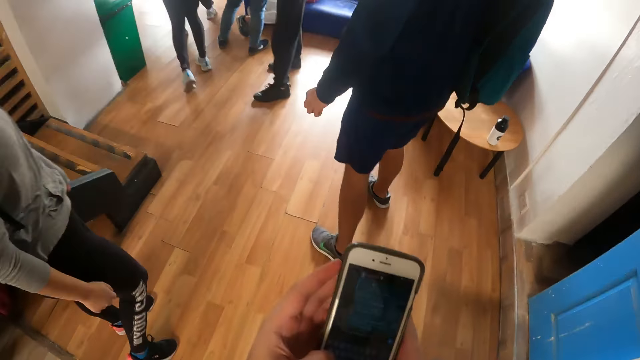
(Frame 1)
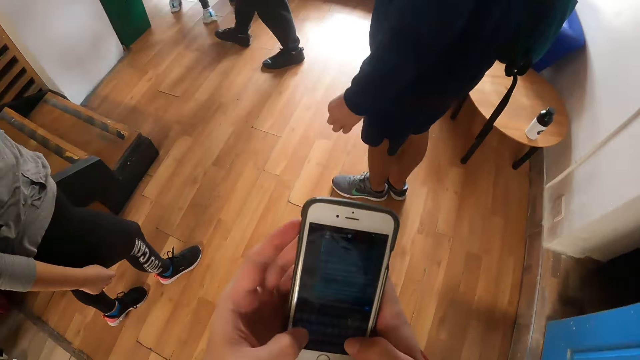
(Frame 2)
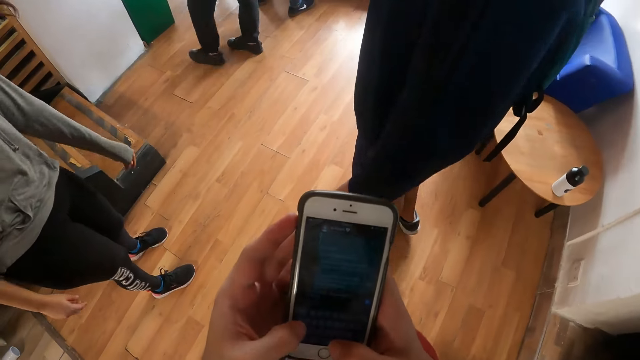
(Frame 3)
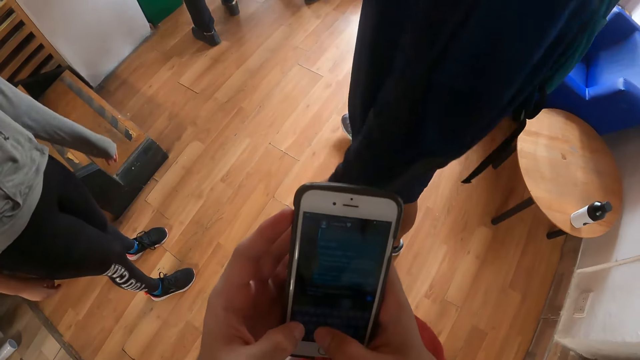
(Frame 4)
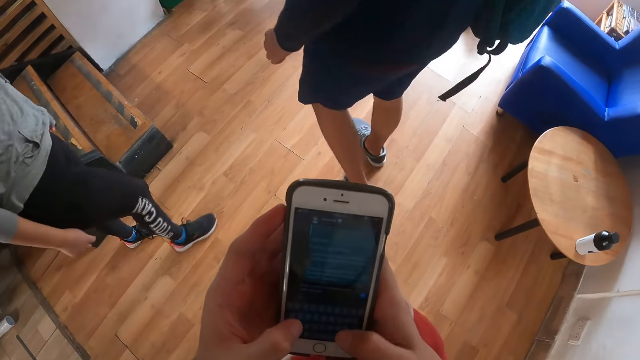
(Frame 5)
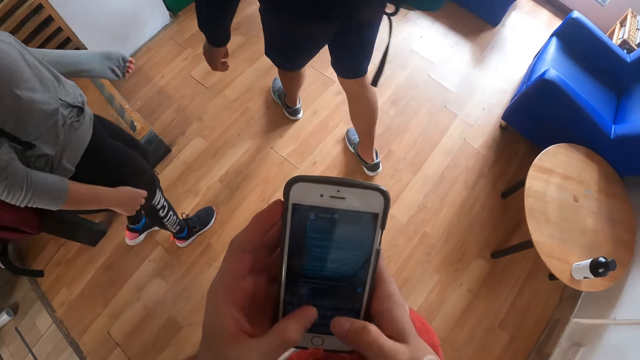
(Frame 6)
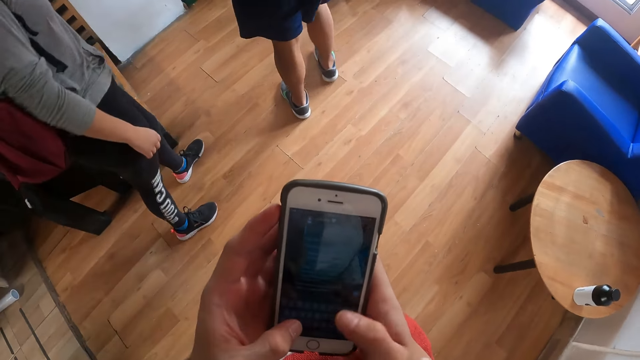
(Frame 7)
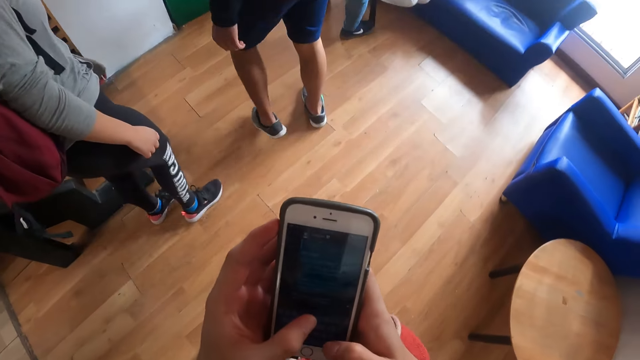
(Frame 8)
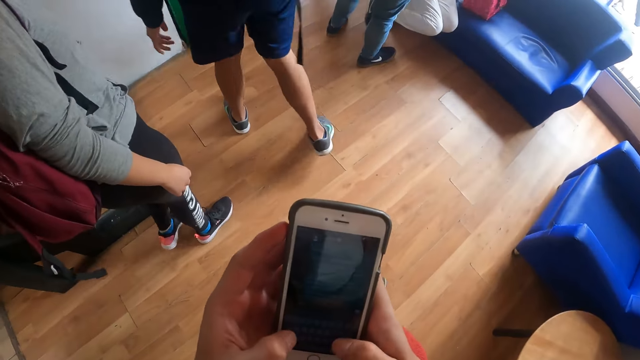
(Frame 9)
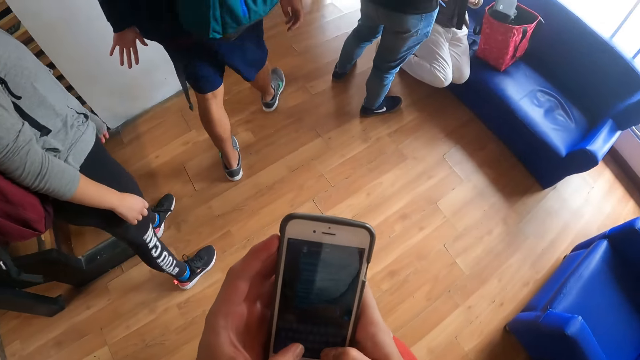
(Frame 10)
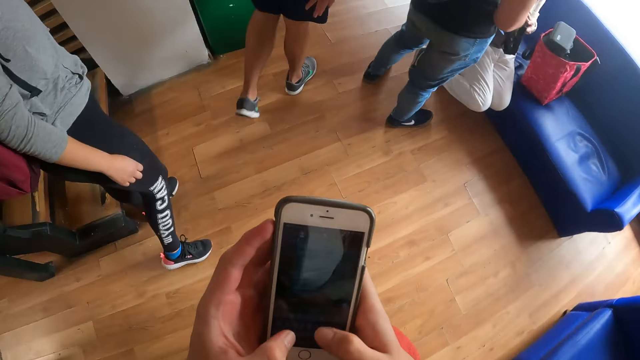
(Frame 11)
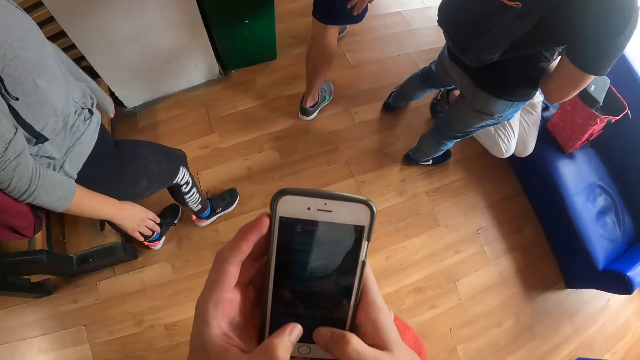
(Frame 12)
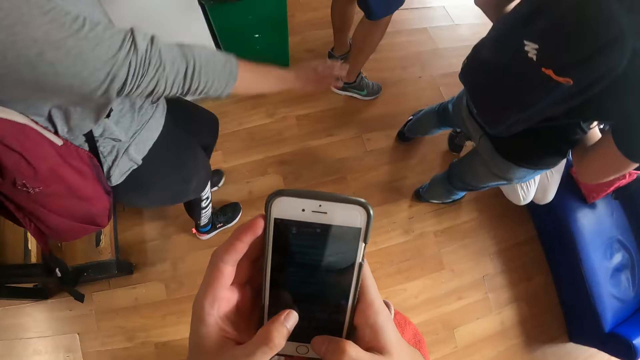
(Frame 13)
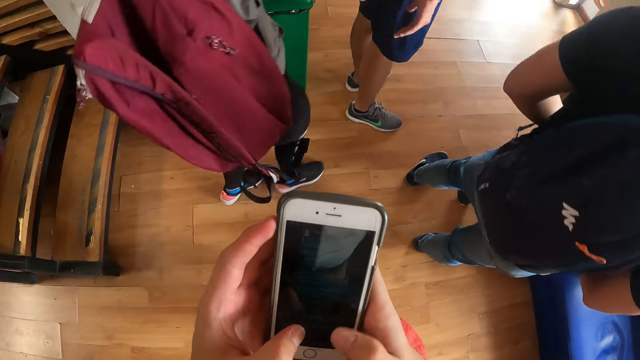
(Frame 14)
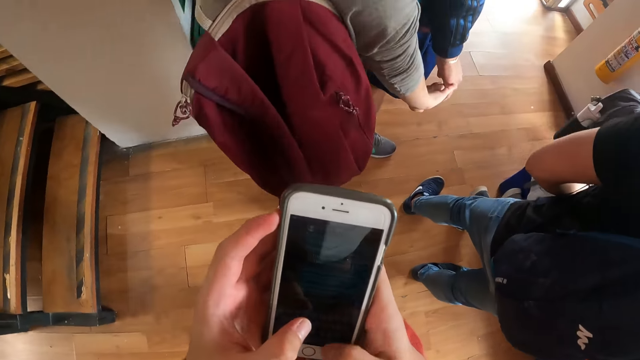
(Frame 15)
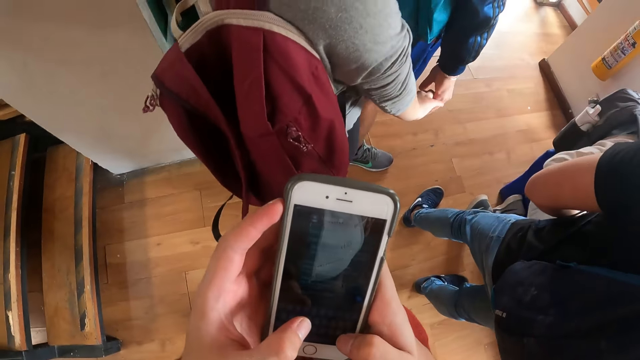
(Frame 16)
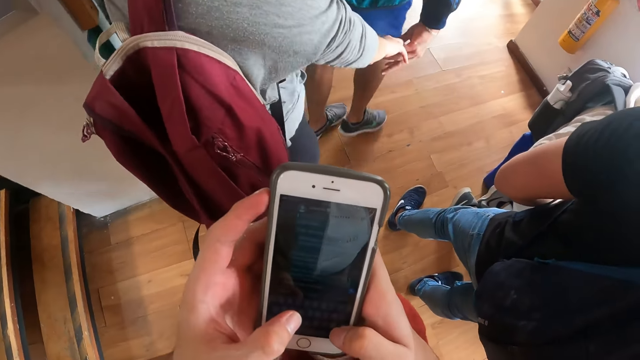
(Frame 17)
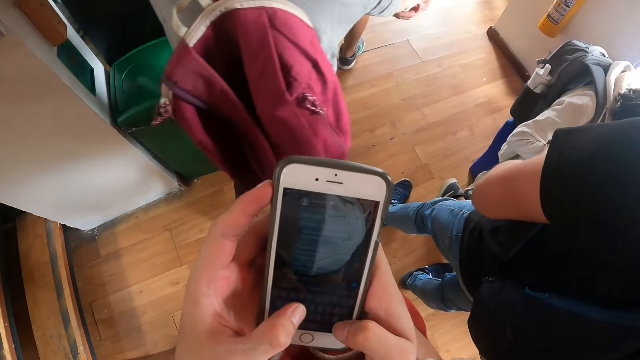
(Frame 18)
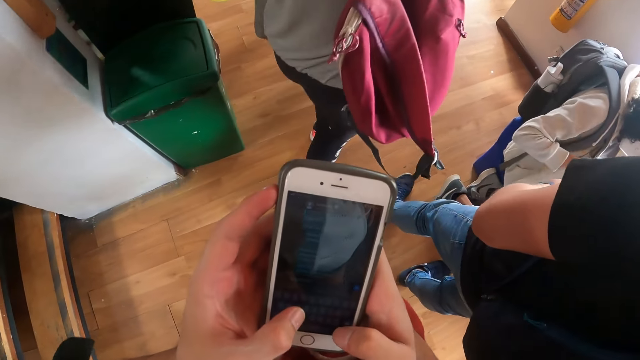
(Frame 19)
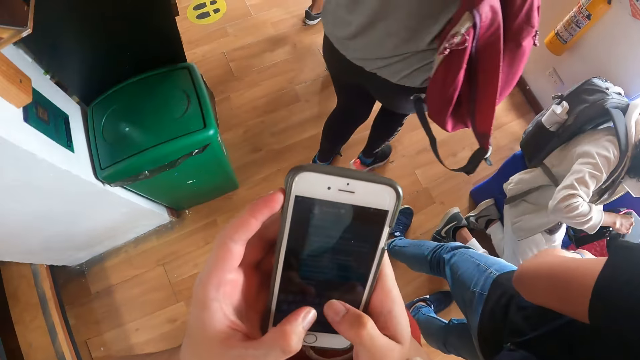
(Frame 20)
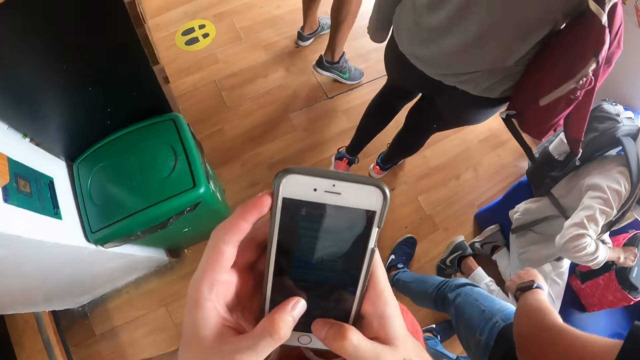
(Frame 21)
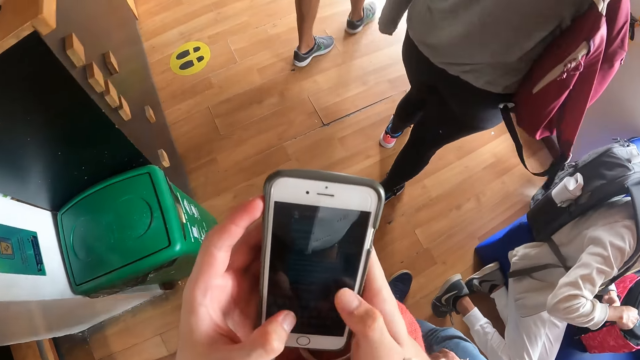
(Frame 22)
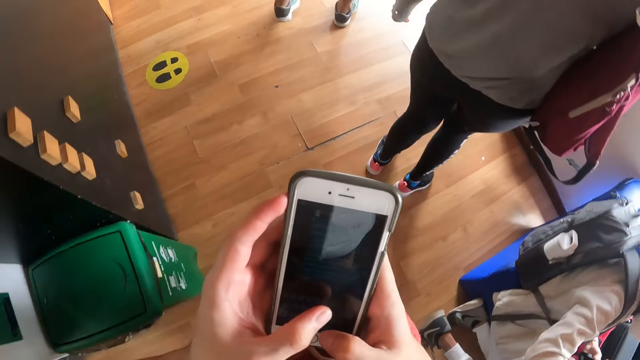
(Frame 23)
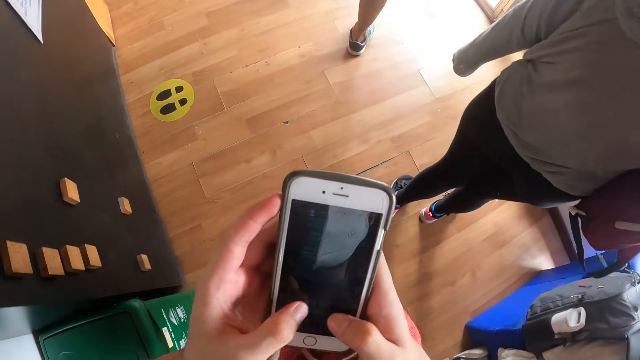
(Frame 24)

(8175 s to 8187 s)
A woman walks around. The camera wearer uses the phone. The woman moves the hands. A man moves the hands. The camera wearer uses the phone.

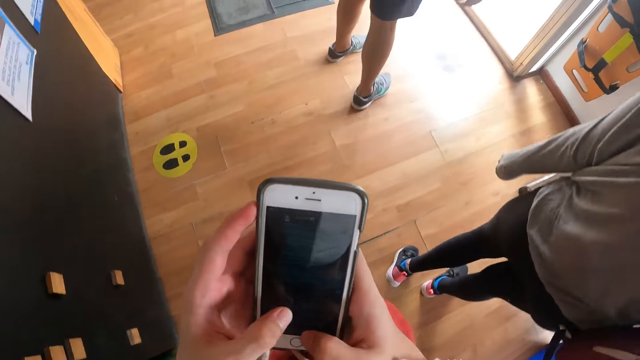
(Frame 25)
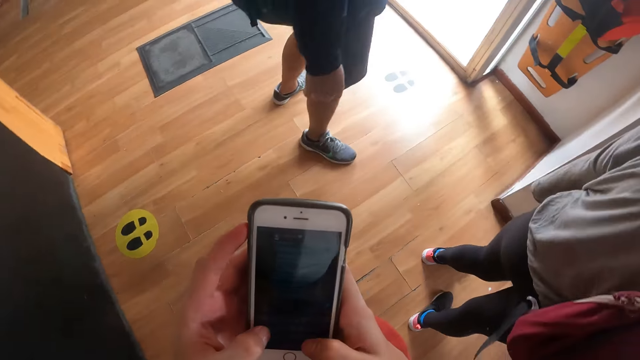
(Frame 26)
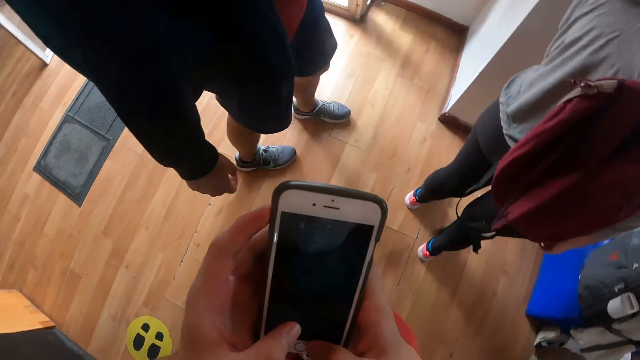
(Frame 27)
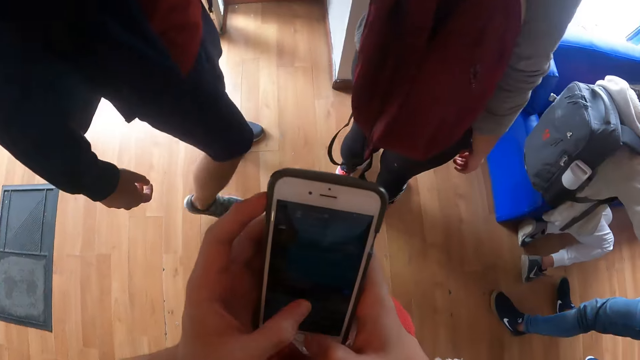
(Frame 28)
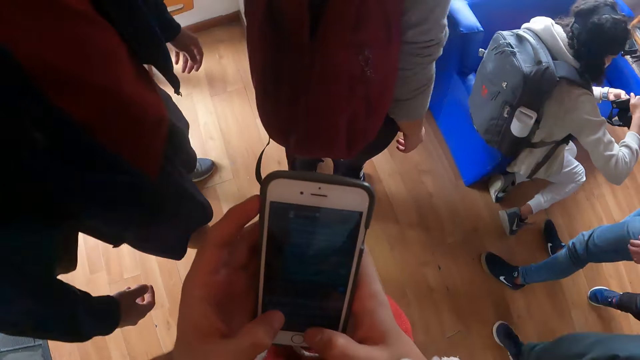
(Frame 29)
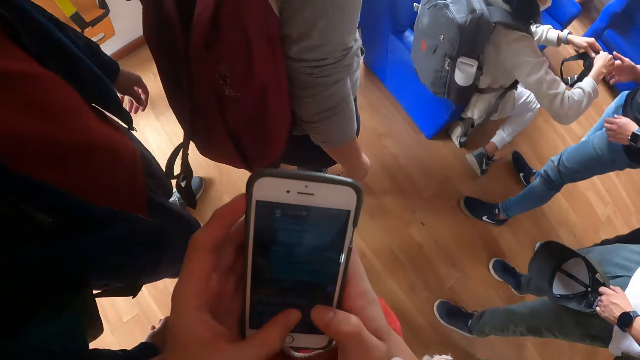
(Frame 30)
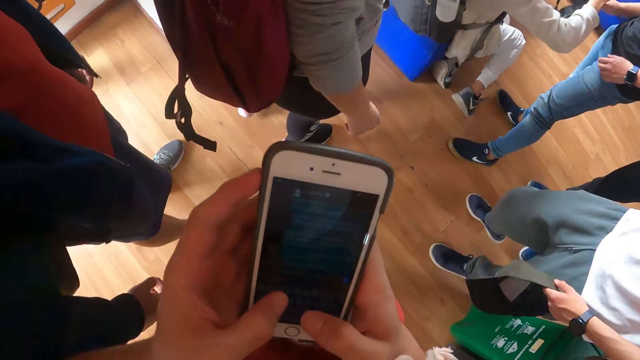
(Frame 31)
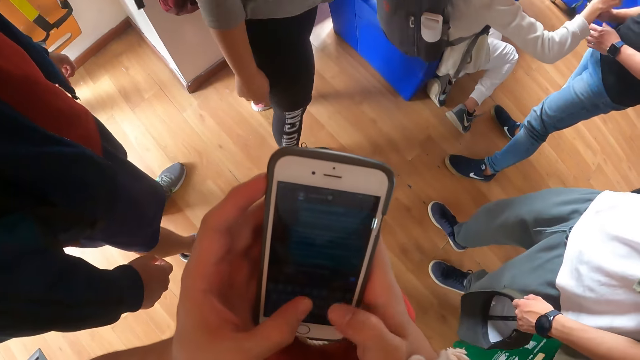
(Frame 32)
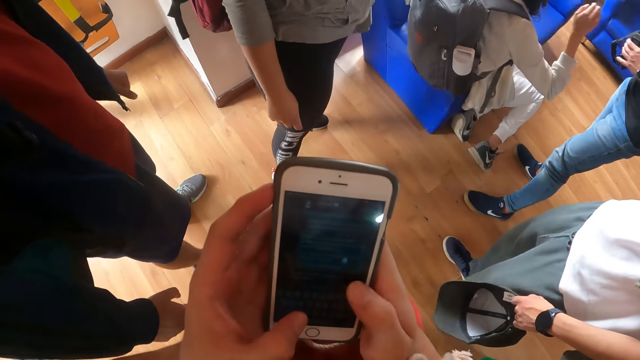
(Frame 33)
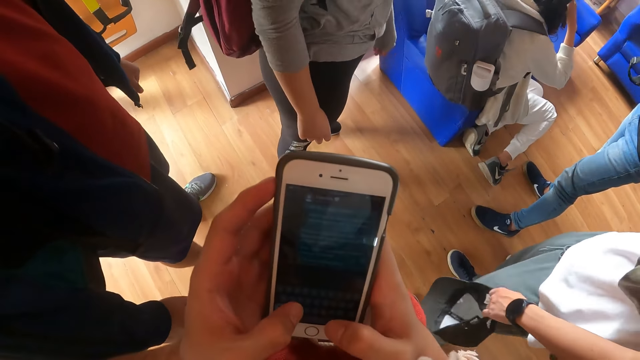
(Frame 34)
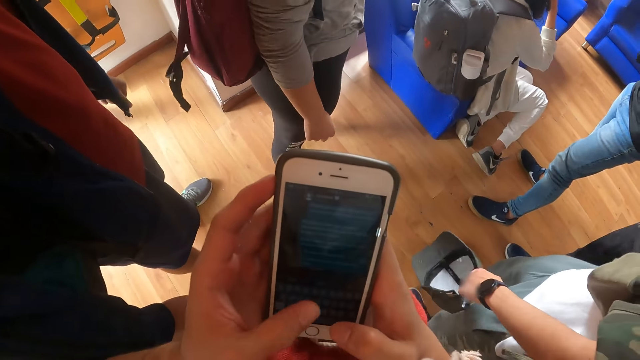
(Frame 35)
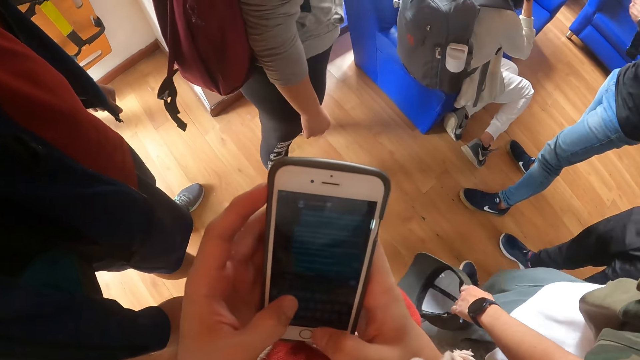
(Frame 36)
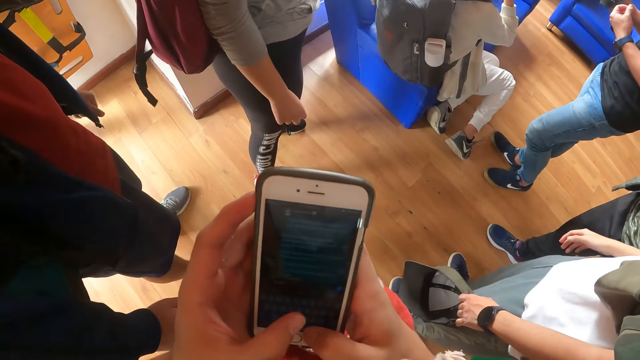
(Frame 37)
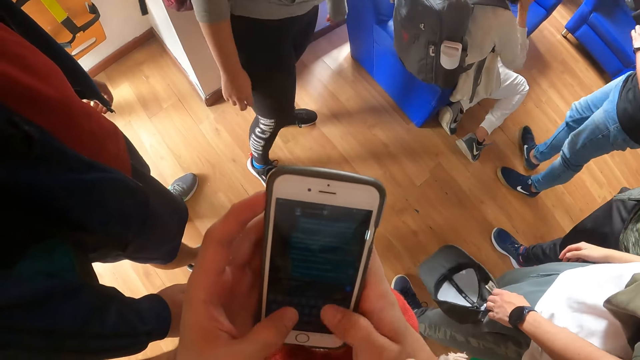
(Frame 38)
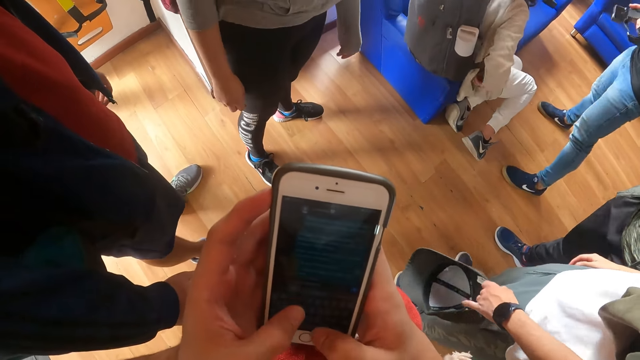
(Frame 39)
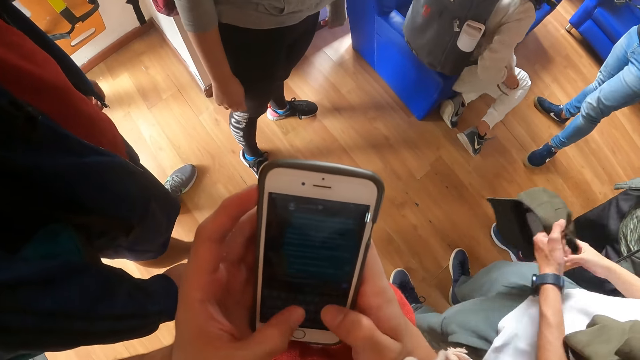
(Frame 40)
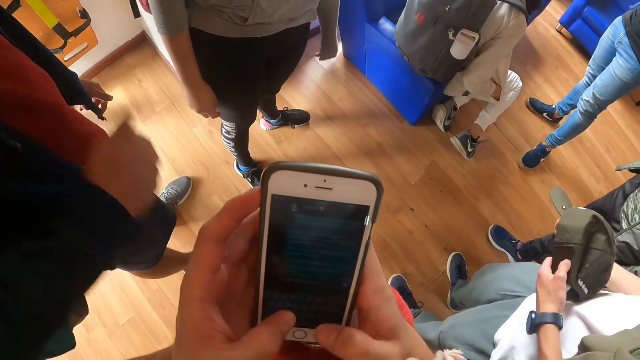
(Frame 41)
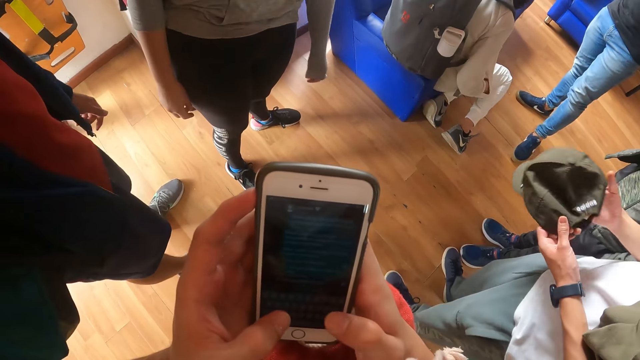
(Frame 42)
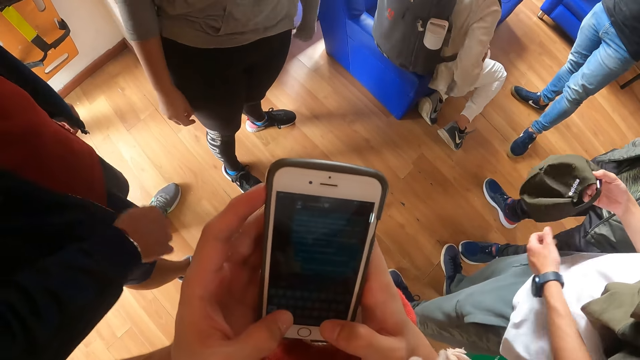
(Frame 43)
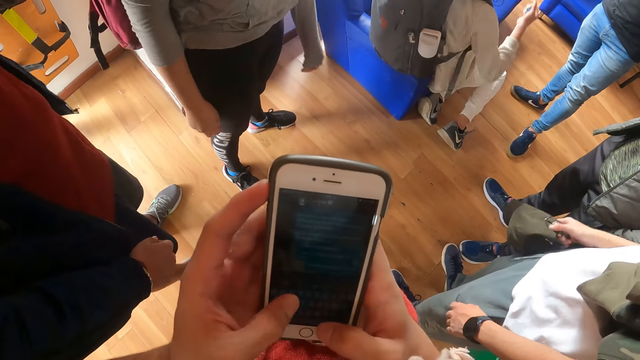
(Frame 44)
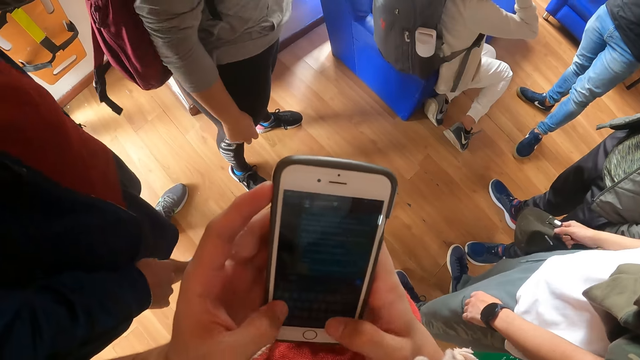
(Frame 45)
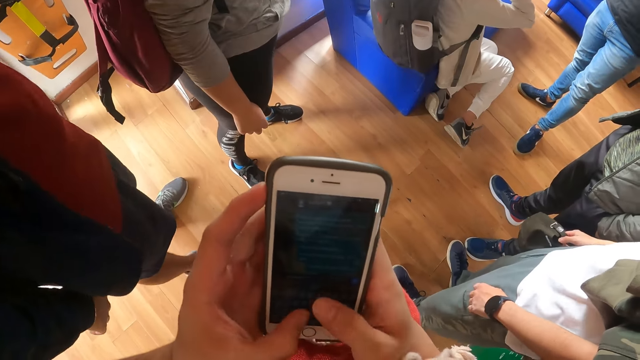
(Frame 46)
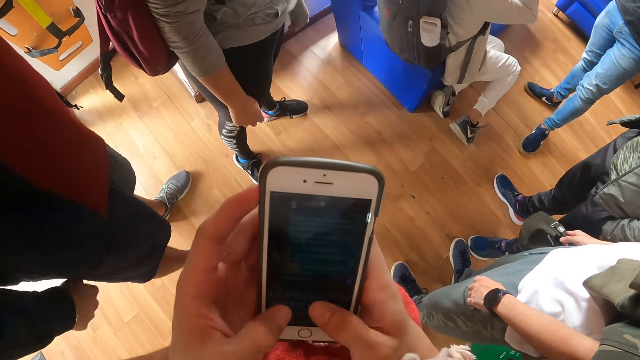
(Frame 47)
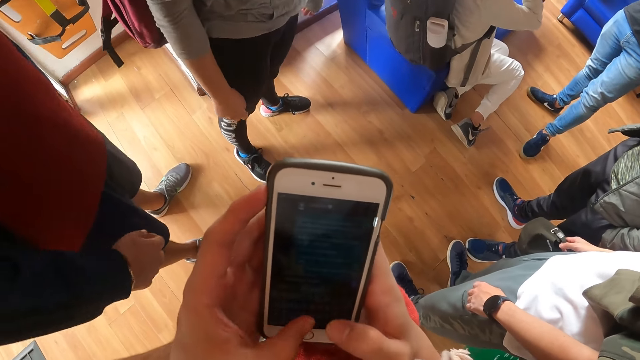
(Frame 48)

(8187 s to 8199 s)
The camera wearer uses the phone. A man walks around. The camera wearer uses the phone. Another man lifts the cape. The other man moves the hands.
